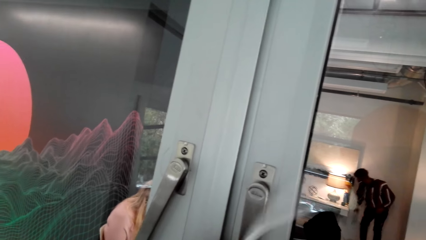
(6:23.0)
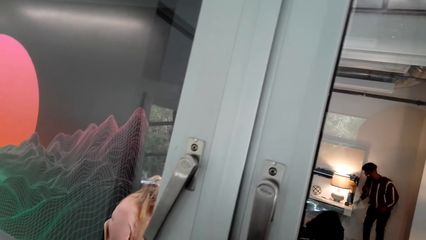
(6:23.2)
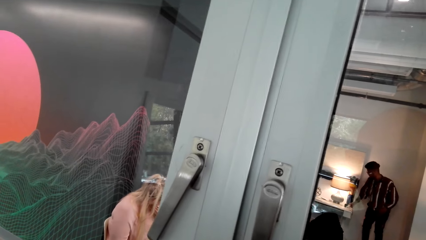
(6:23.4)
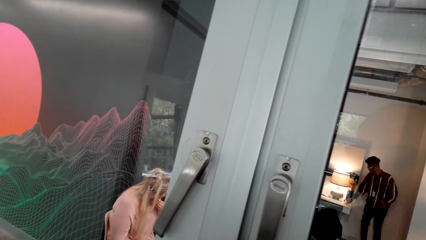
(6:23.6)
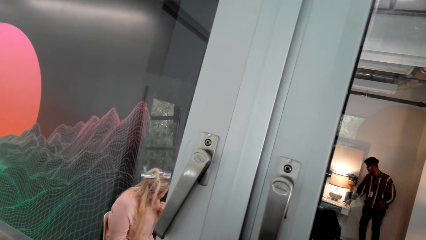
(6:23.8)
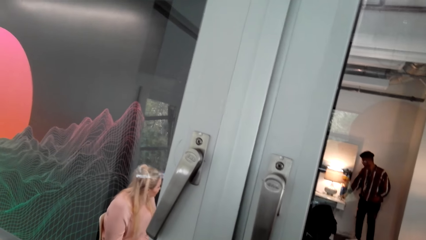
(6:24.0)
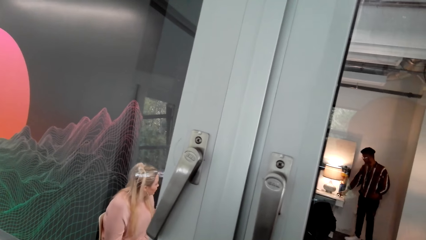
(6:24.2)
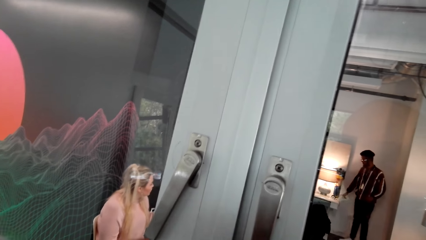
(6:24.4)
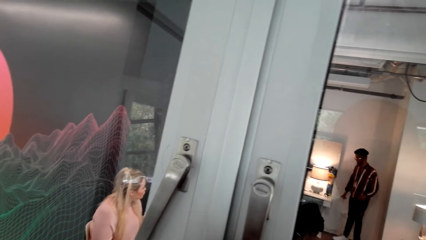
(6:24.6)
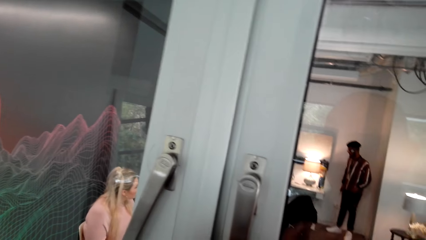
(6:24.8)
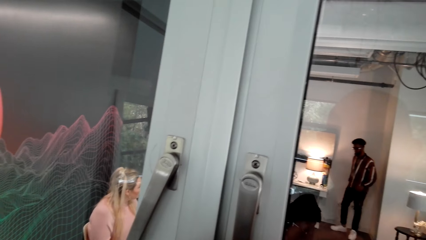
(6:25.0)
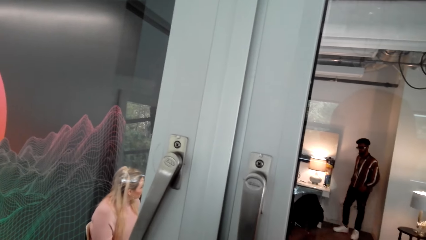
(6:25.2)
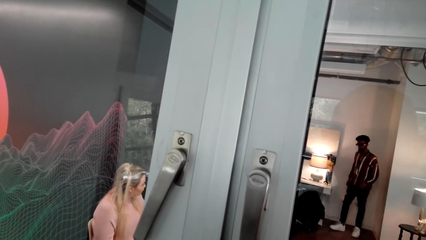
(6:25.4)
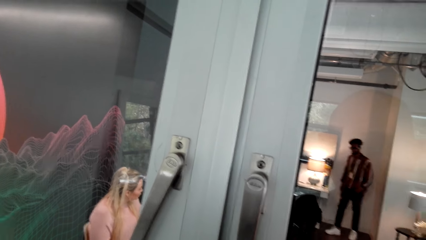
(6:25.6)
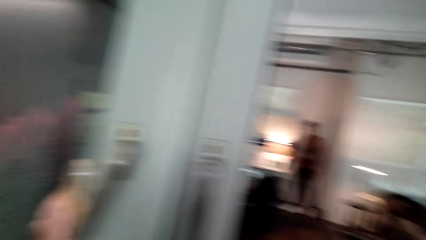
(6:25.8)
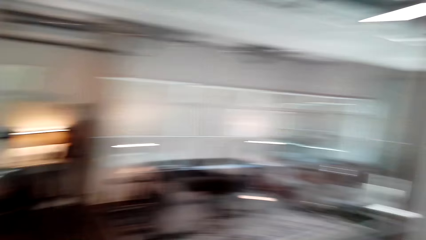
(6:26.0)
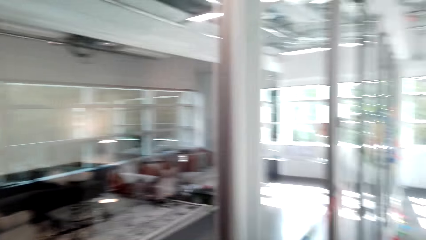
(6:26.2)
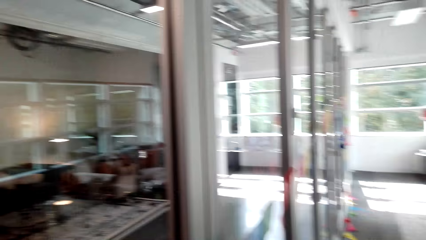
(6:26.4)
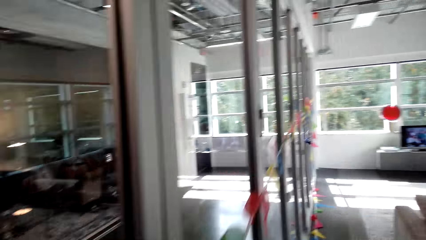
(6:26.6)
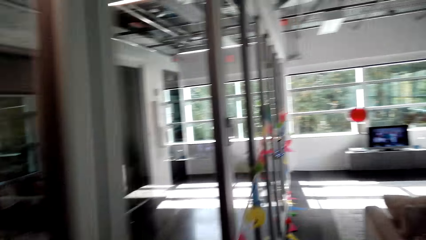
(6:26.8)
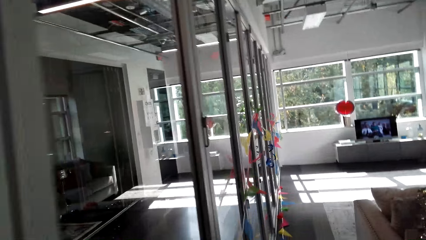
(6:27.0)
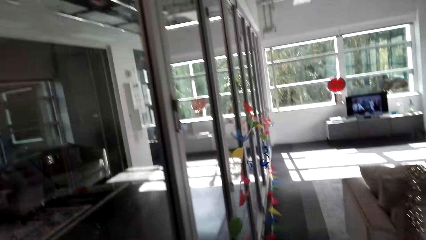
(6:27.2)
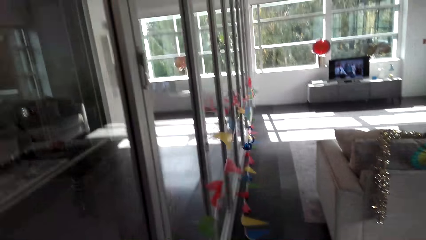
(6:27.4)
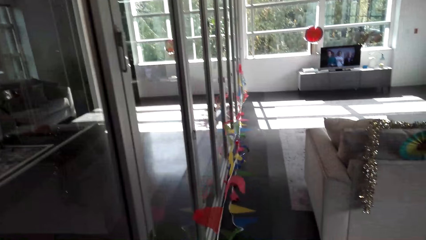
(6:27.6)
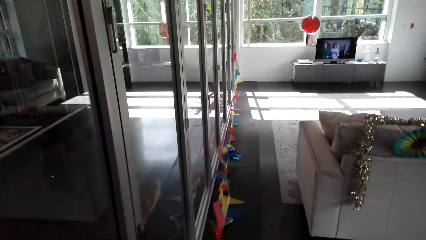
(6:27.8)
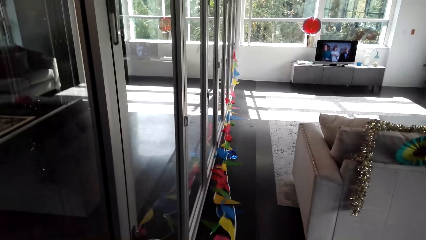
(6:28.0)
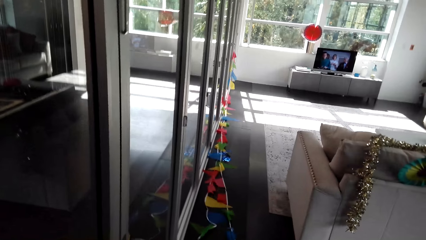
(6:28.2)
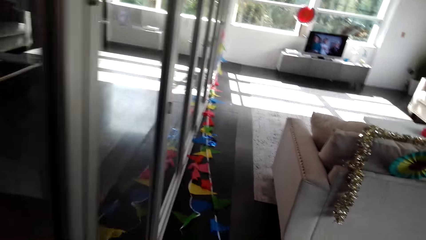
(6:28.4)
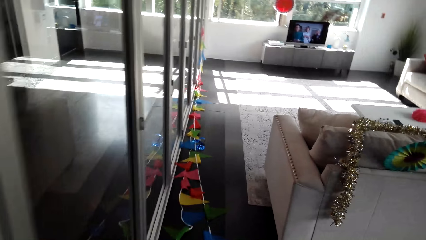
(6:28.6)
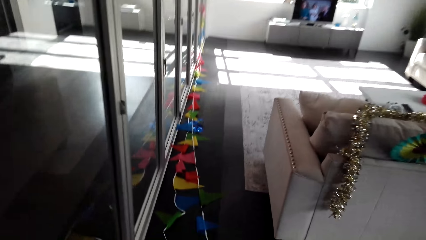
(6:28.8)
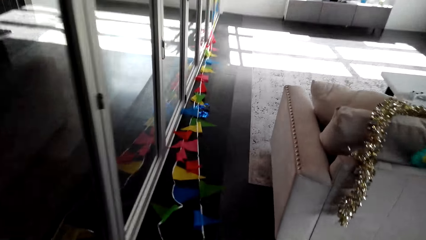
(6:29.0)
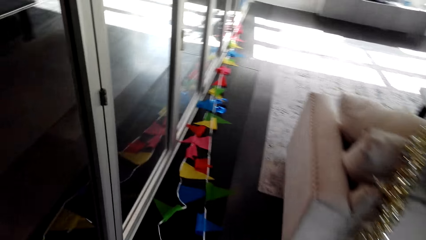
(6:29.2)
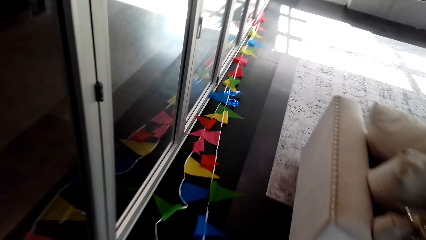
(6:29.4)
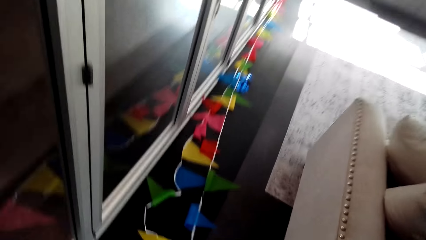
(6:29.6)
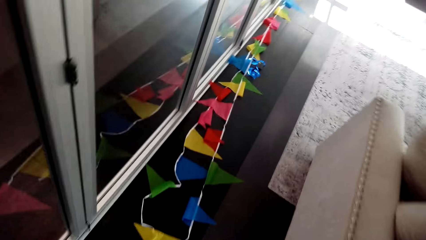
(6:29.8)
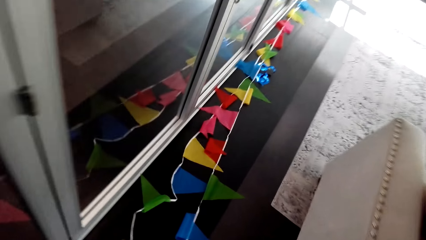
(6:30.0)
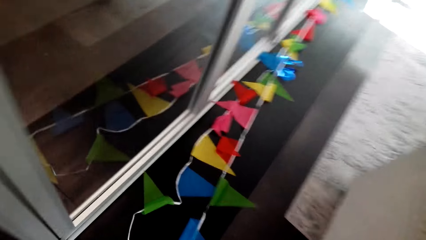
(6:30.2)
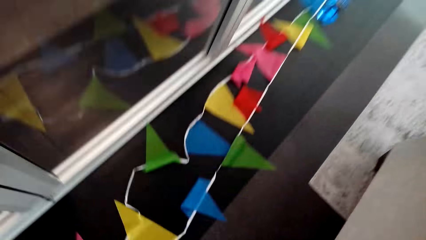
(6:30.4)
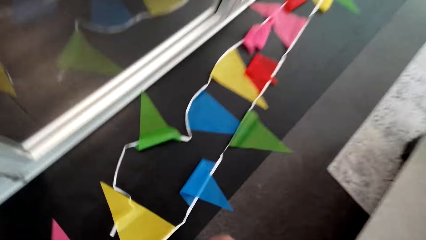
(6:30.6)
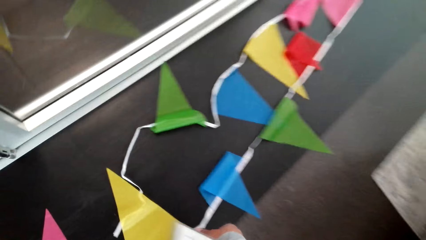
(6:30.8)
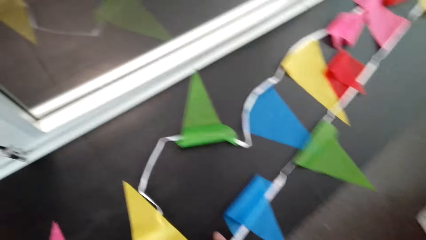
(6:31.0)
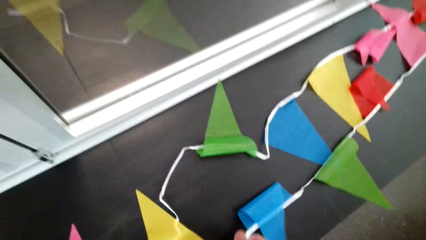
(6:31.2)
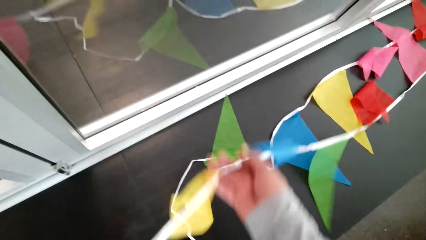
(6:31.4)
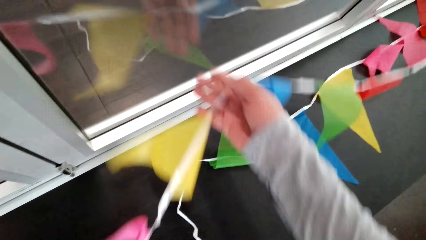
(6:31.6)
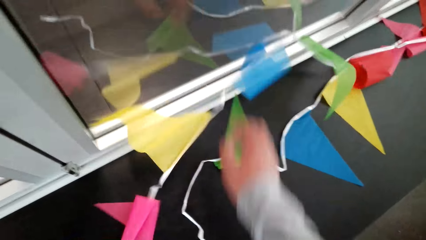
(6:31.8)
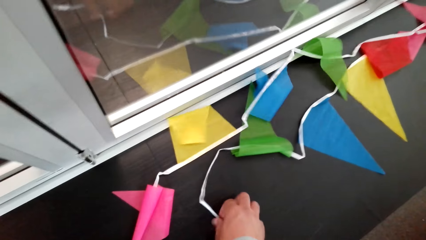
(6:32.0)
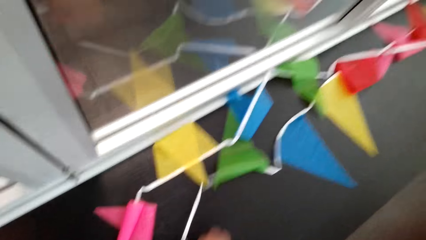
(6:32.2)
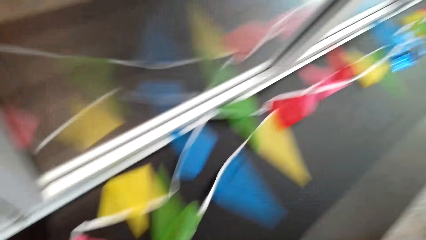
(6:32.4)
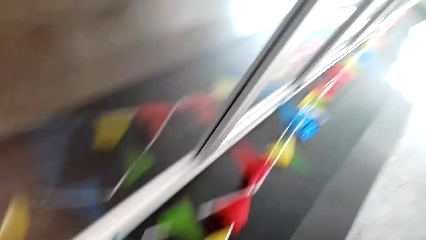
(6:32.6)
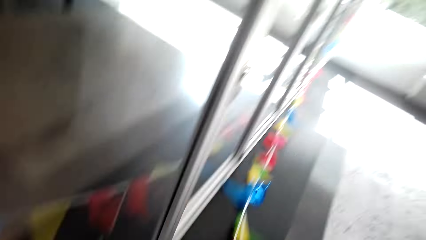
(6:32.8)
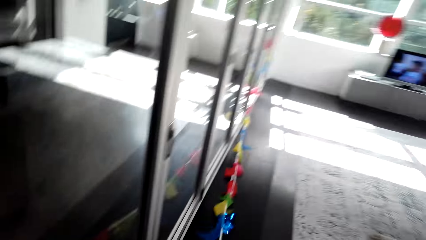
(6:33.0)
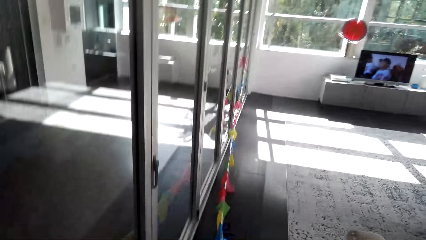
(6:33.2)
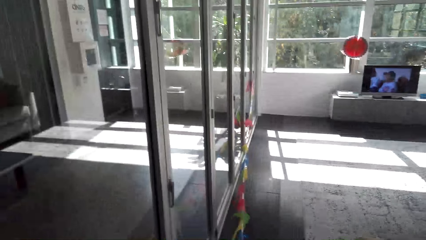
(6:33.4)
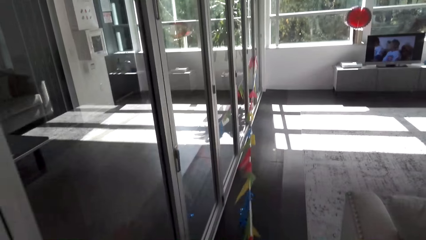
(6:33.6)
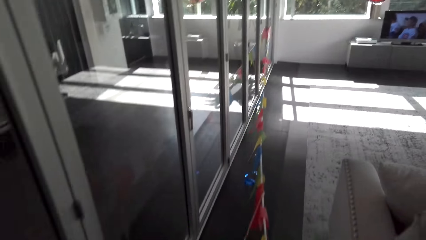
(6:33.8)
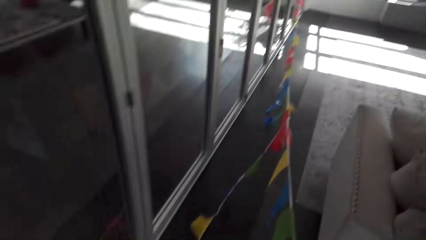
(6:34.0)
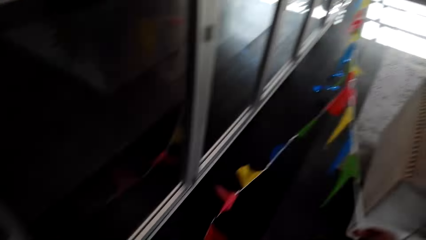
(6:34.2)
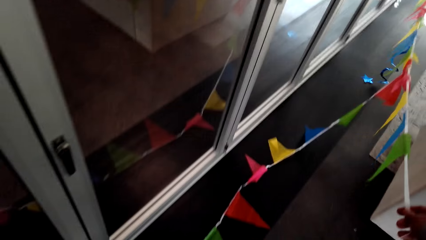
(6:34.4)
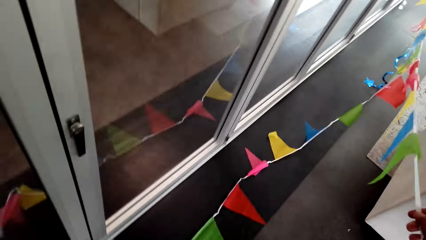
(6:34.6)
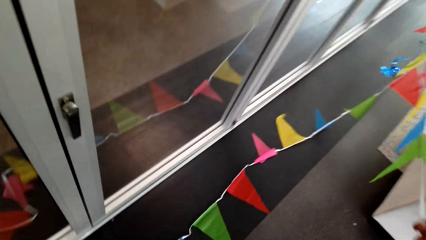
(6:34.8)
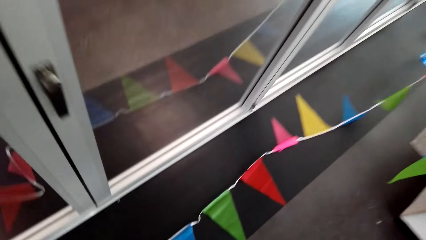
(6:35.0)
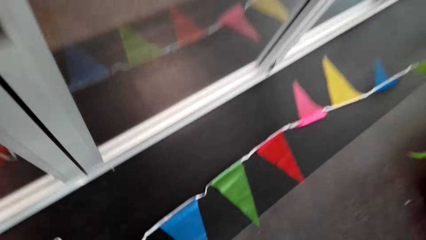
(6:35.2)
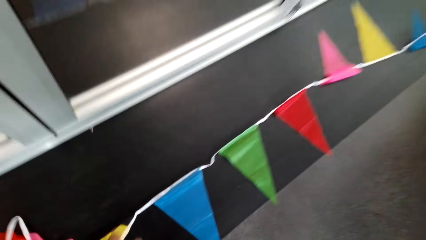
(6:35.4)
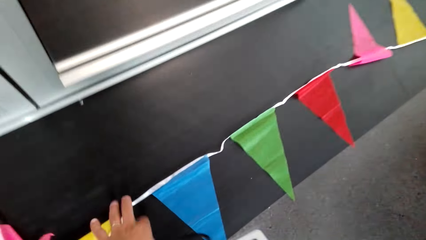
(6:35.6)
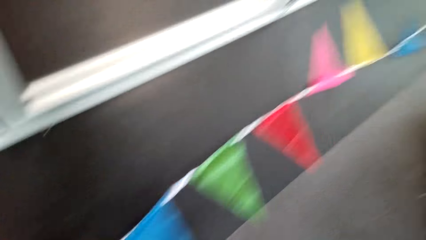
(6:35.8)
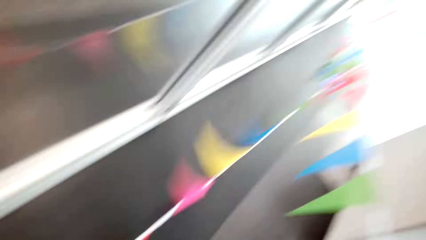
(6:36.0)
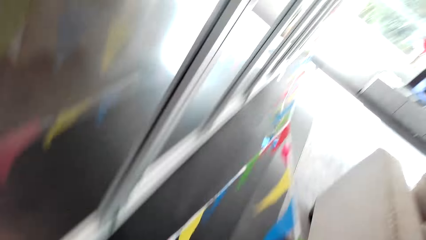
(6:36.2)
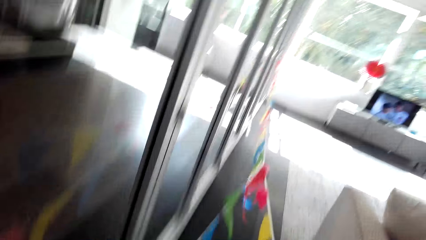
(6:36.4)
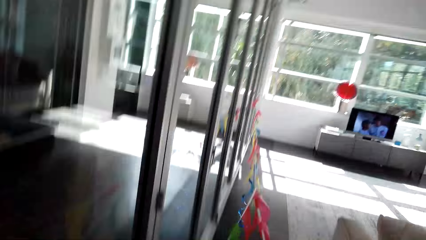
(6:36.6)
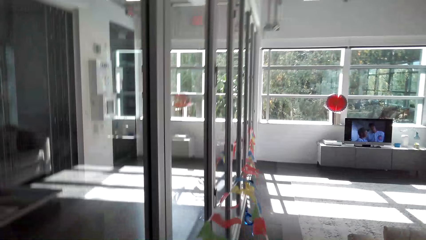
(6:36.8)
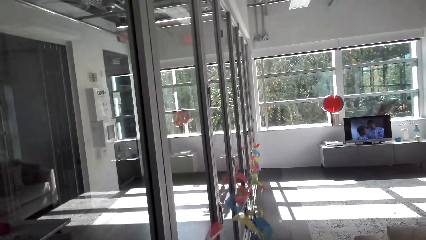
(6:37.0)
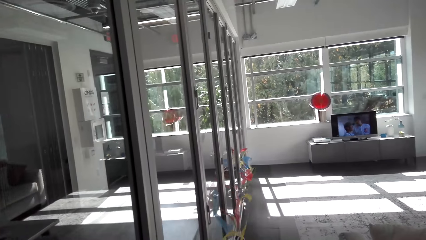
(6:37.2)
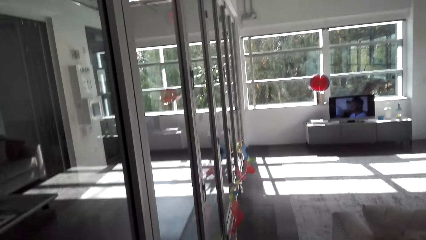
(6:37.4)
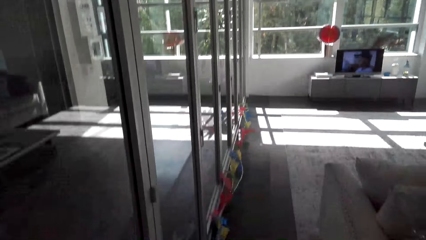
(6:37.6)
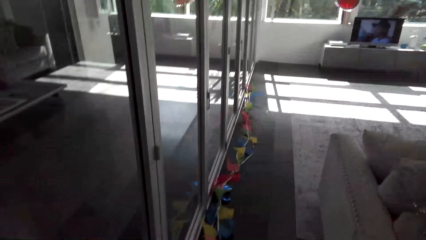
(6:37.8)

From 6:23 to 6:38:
The camera wearer looks at the decoration flags. They walk. They pick up the decoration flags. They move a string of kites from the way. They throw the decoration flags aside. They pick up the decoration flags. They pick up the decoration flags again. They pull the decoration flags.
